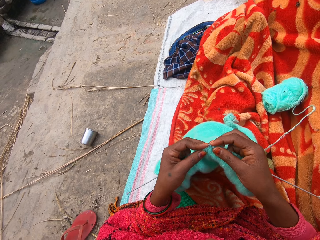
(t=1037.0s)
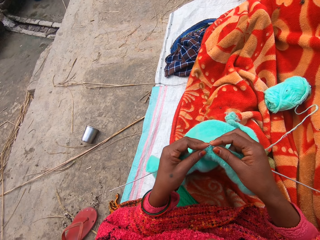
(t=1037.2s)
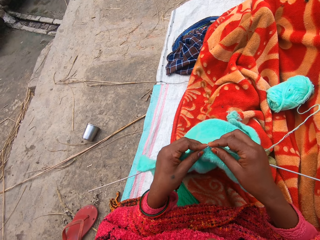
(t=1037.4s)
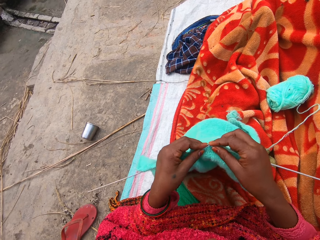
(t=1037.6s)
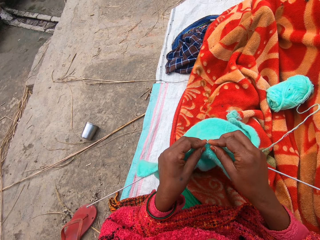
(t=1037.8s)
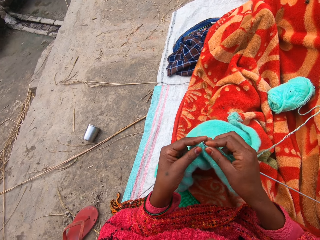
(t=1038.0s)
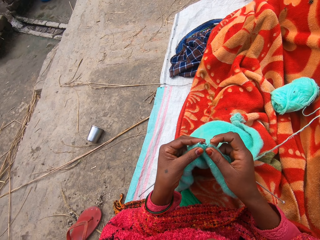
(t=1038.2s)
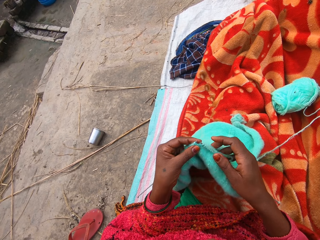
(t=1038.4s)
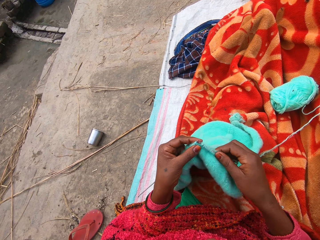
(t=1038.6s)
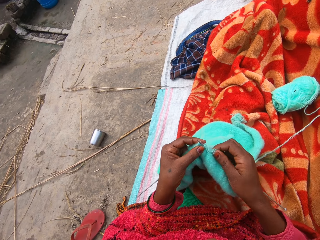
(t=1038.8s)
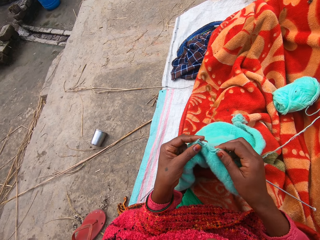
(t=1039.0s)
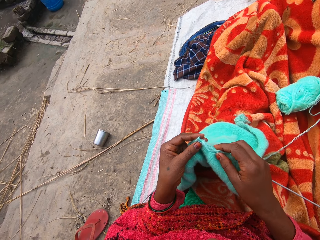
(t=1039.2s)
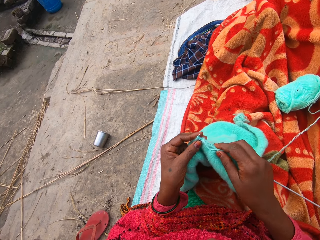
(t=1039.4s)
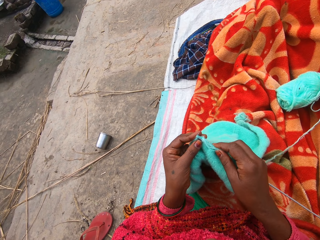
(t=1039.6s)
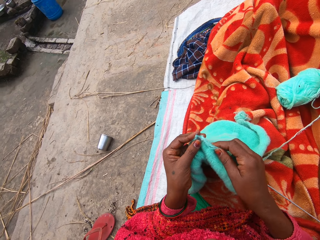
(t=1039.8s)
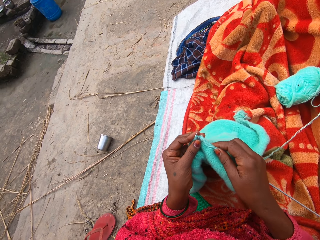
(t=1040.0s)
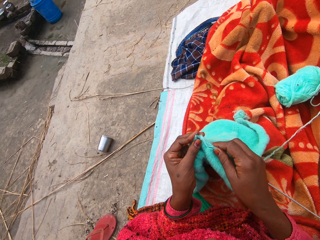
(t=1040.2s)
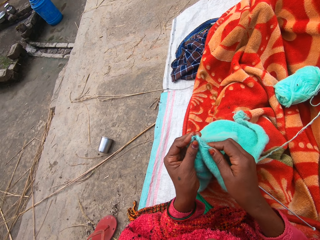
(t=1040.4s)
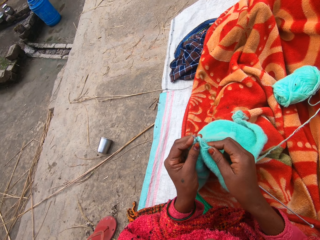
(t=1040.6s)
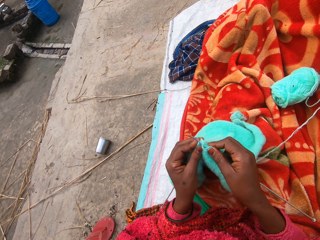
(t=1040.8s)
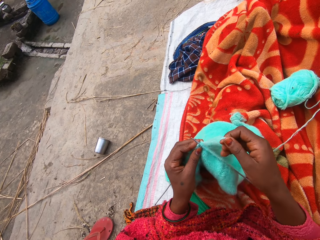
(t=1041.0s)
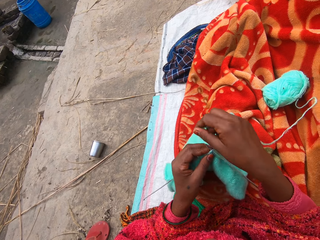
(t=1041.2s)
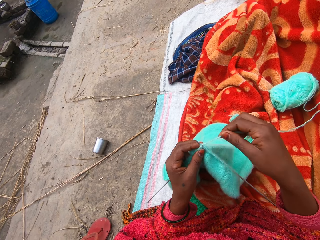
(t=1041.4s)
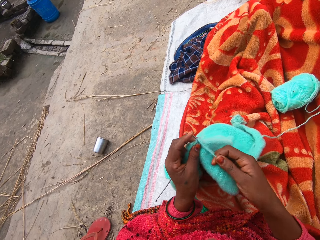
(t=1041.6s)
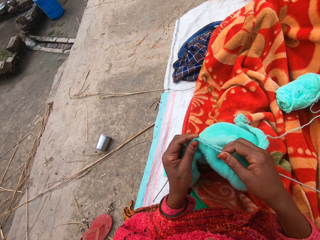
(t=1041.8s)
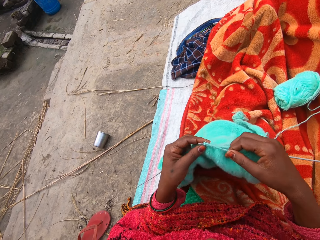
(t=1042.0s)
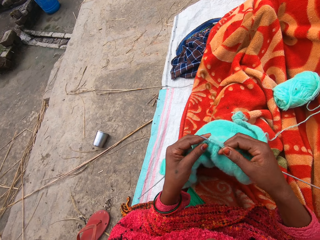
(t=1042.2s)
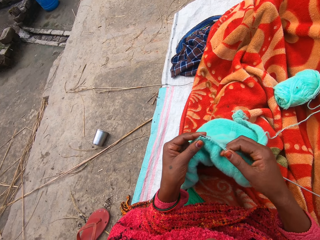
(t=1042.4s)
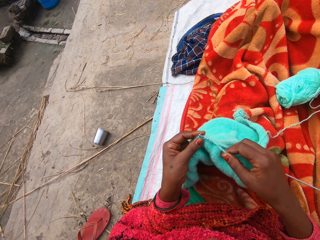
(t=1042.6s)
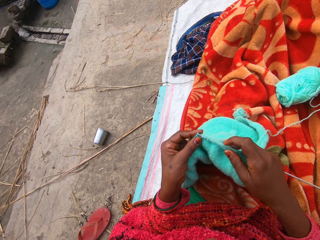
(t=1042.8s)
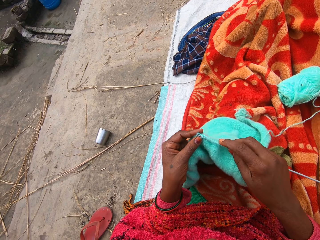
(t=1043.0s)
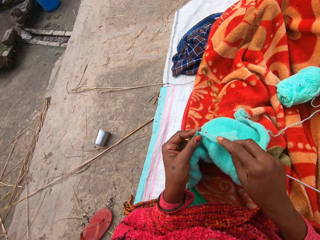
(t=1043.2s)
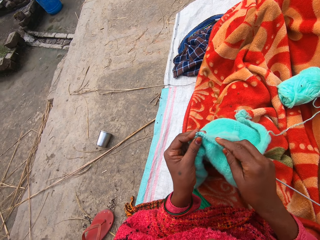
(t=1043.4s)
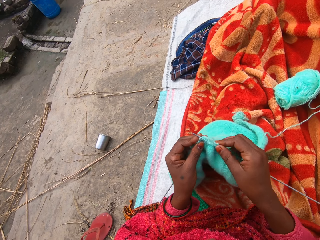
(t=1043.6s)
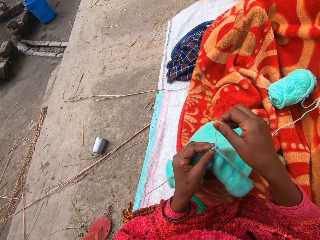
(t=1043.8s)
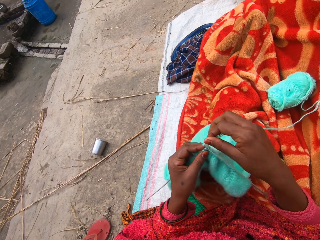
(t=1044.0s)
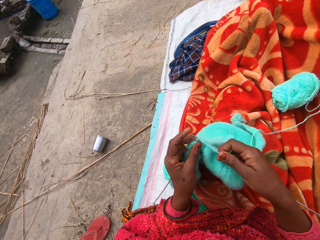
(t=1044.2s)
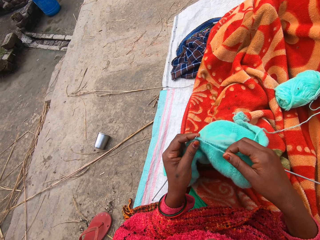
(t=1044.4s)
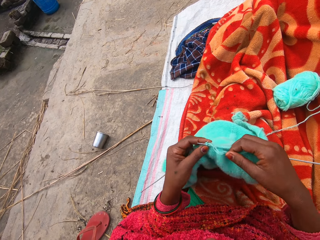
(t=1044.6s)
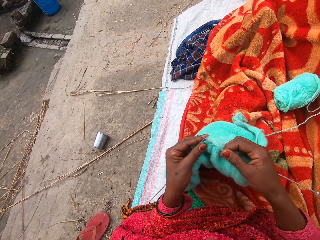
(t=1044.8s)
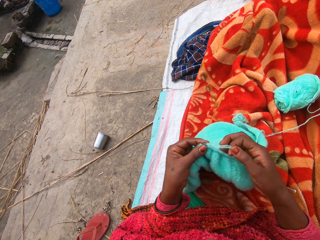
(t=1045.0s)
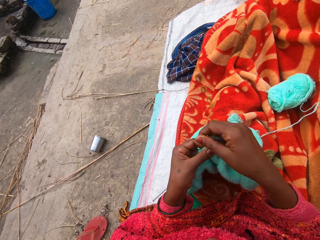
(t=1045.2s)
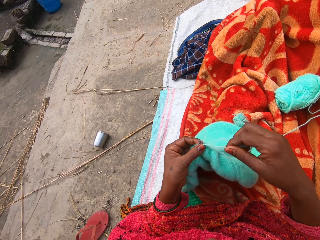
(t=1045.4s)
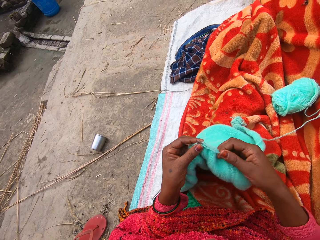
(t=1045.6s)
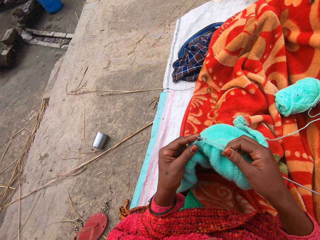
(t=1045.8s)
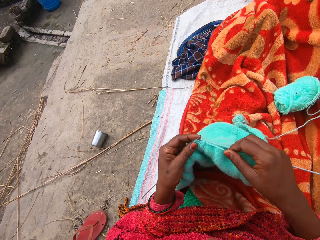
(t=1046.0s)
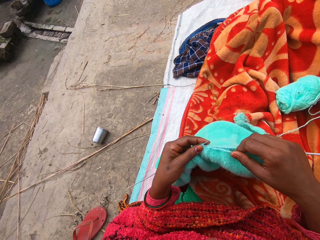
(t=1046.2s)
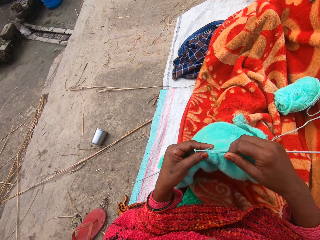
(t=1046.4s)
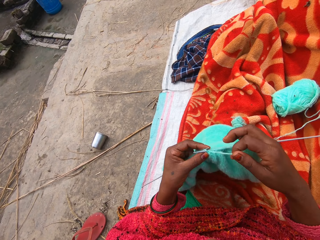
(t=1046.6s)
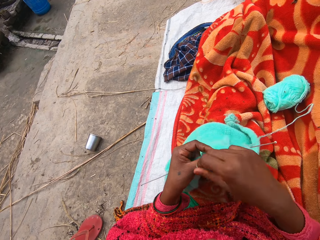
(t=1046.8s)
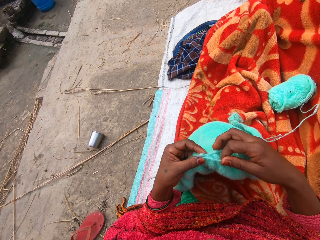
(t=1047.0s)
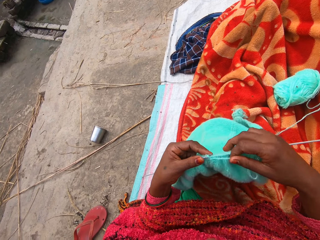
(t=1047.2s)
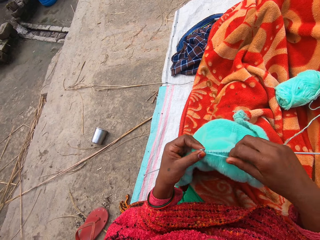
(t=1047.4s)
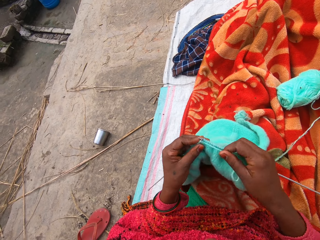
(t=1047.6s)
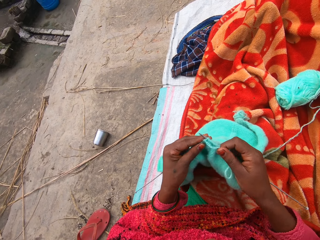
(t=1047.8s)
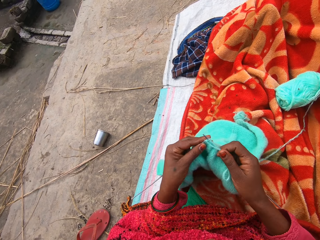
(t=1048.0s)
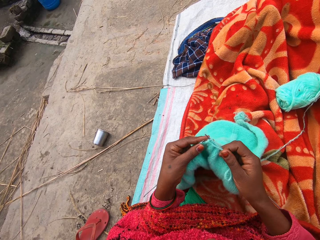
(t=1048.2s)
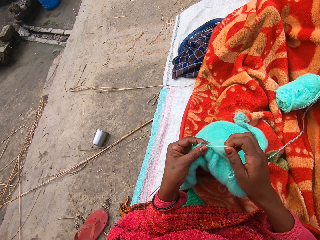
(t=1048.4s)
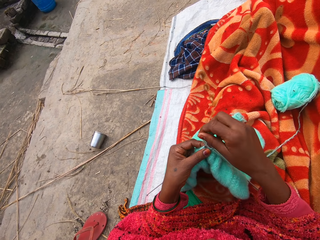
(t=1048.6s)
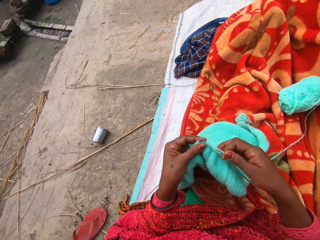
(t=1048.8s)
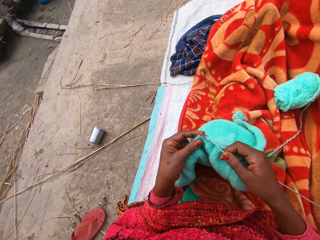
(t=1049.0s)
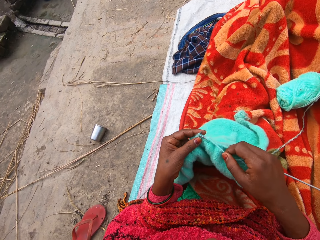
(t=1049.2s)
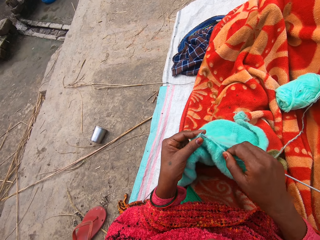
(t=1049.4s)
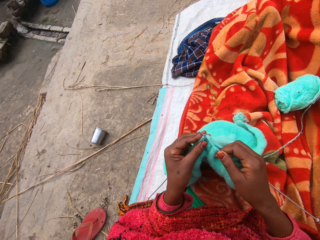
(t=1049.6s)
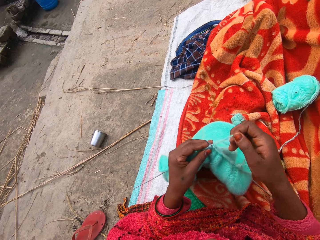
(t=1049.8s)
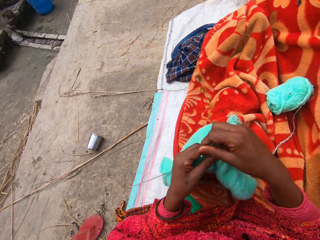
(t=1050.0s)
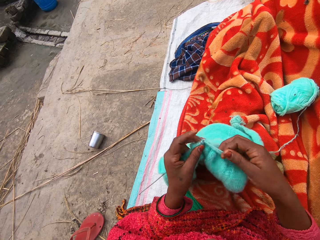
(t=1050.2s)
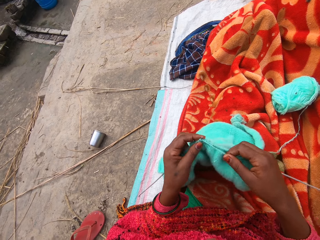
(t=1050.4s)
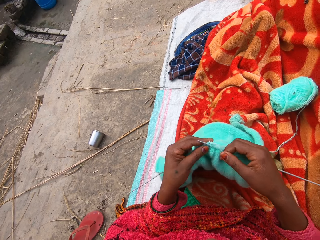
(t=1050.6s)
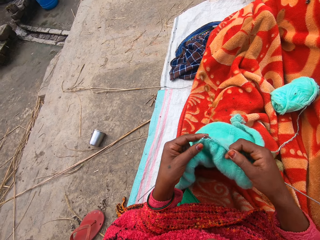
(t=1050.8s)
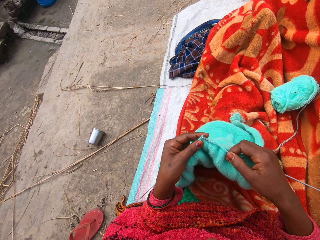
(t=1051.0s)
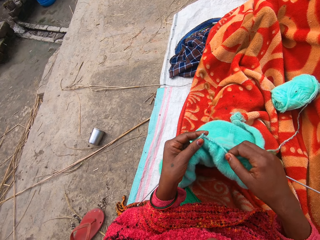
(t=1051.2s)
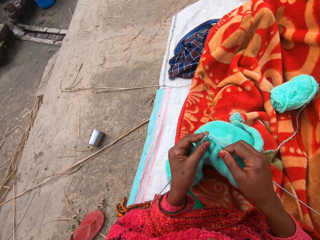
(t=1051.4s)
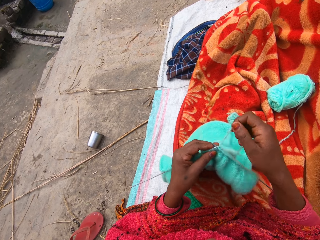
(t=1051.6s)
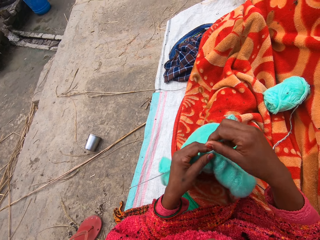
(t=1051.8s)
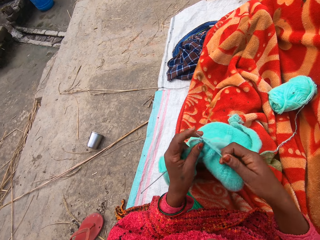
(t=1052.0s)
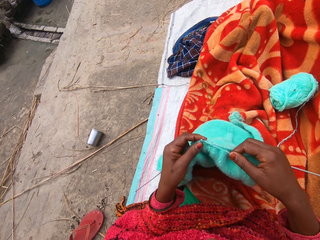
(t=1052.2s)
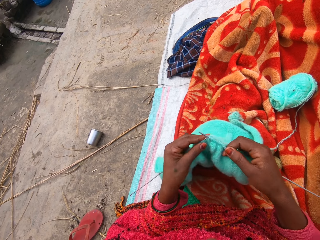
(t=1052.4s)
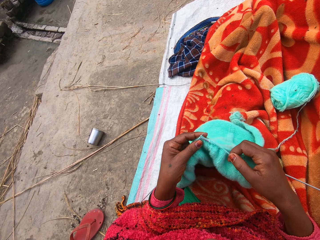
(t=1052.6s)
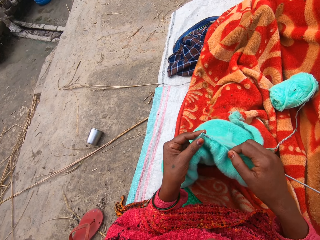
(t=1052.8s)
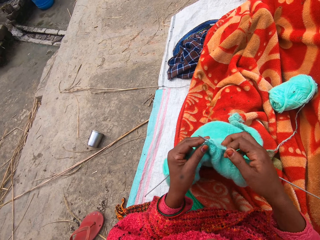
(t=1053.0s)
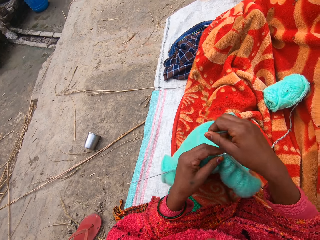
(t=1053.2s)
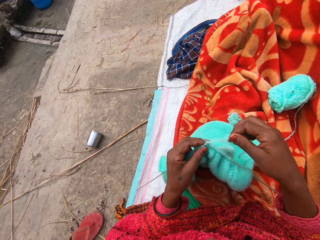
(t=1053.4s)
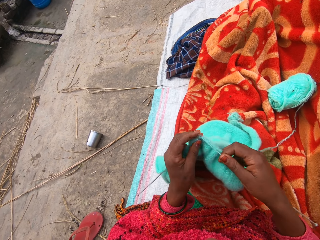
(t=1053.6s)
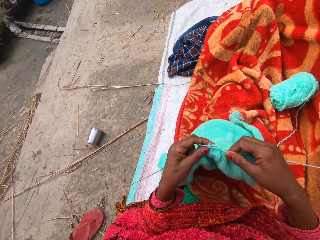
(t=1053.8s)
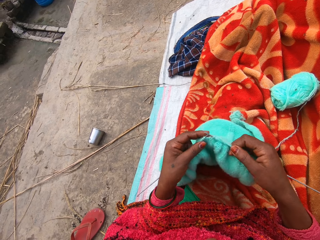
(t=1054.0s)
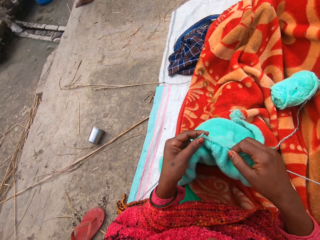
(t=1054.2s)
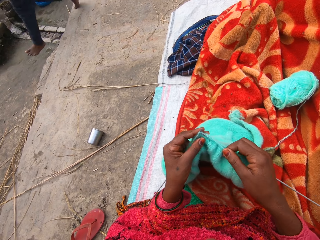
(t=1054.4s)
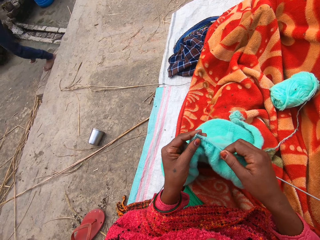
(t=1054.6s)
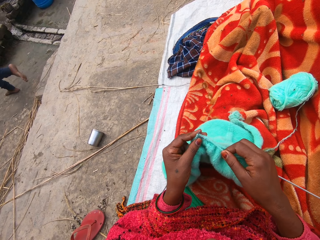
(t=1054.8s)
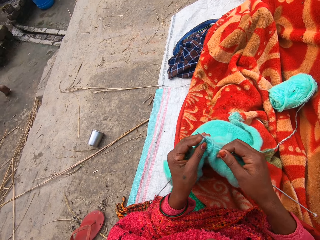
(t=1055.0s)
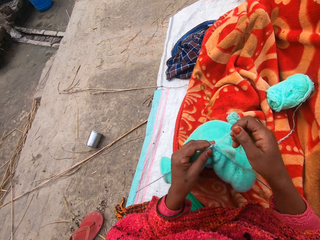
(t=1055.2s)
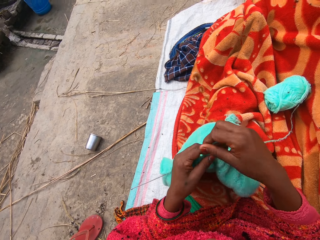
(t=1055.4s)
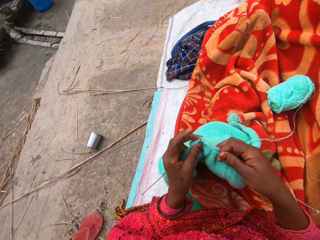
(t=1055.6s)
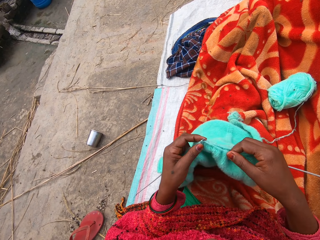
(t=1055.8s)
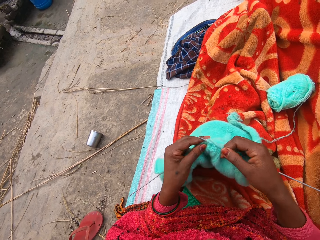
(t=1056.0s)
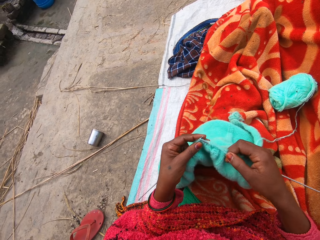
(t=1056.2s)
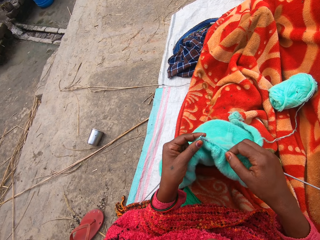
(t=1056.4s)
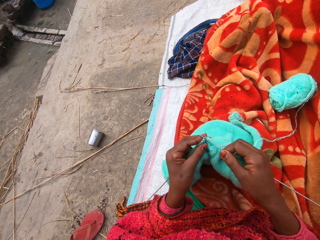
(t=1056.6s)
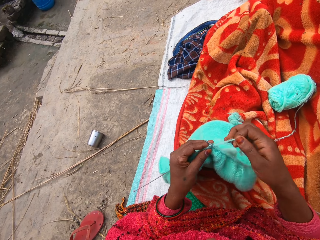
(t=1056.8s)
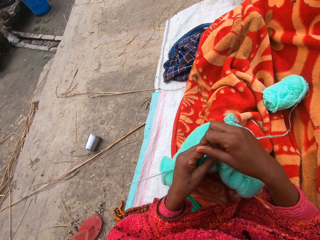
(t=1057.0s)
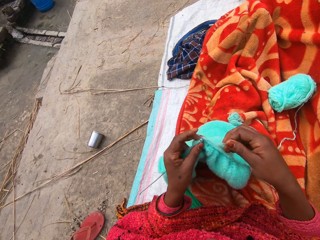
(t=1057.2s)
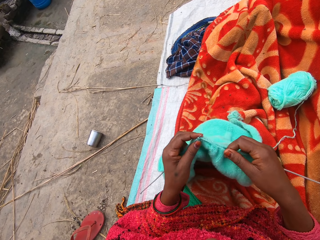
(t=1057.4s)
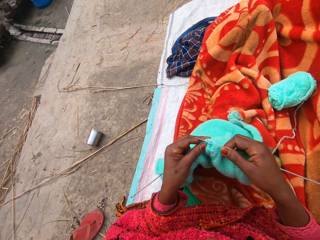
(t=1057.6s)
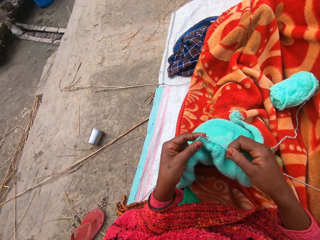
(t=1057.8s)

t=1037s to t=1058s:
The camera wearer fixes the yarn on the crochet and knits the sweater. They fix the yarn on the crochet and knit the sweater. They fix the yarn on the crochet and knit the sweater. They fix the yarn on the crochet and knit the sweater. They fix the yarn on the crochet and knit the sweater. They fix the yarn on the crochet and knit the sweater. They fix the yarn on the crochet and knit the sweater. A man runs past the camera wearer. The camera wearer fixes the yarn on the crochet and knits the sweater. They fix the yarn on the crochet and knit the sweater.
